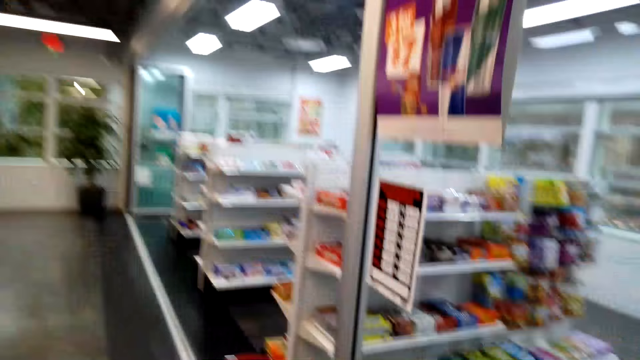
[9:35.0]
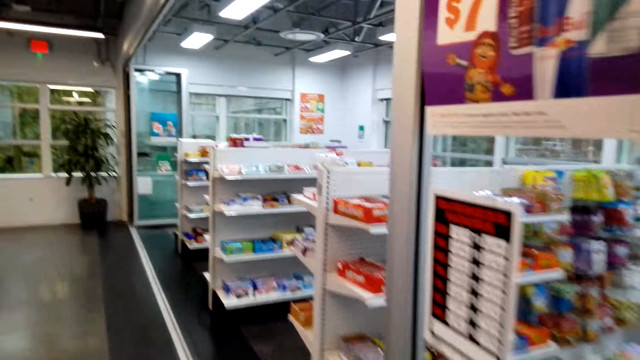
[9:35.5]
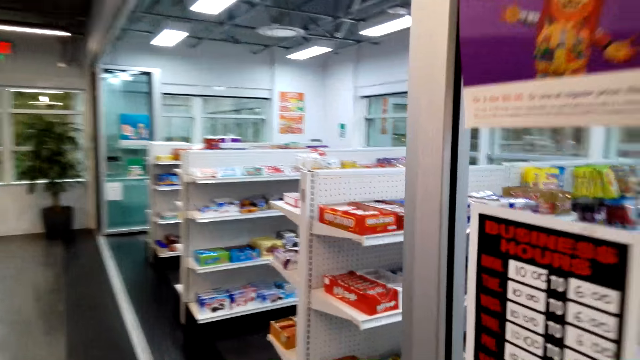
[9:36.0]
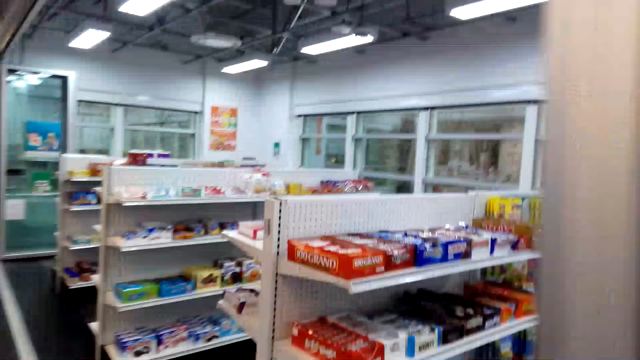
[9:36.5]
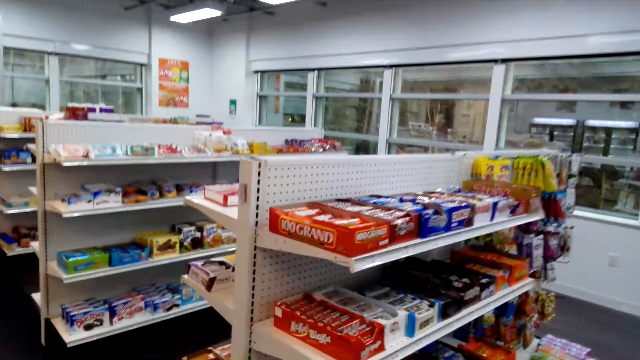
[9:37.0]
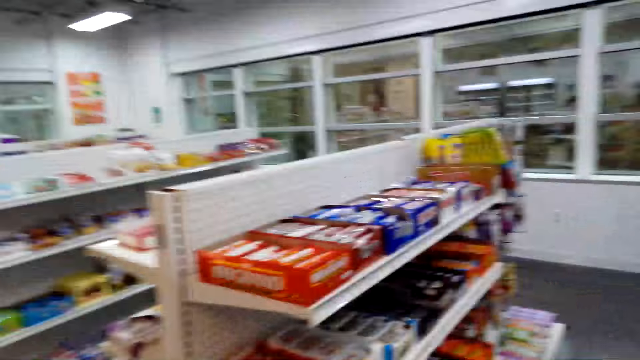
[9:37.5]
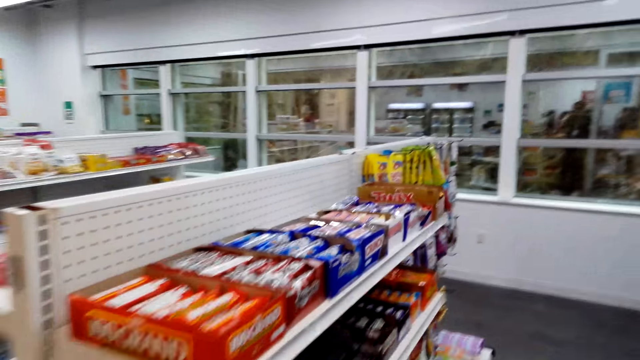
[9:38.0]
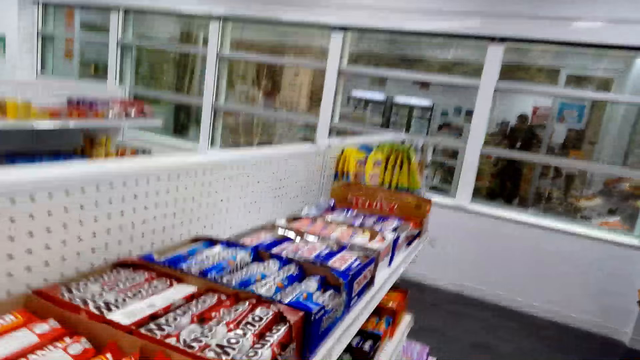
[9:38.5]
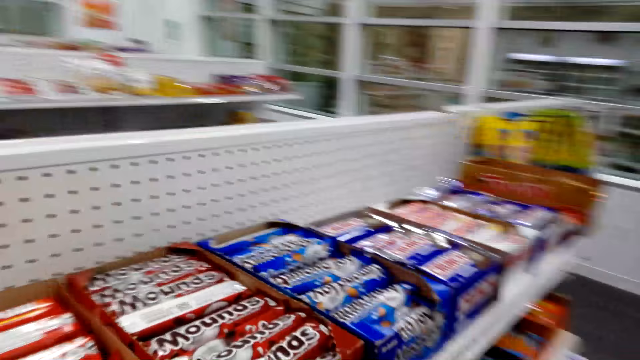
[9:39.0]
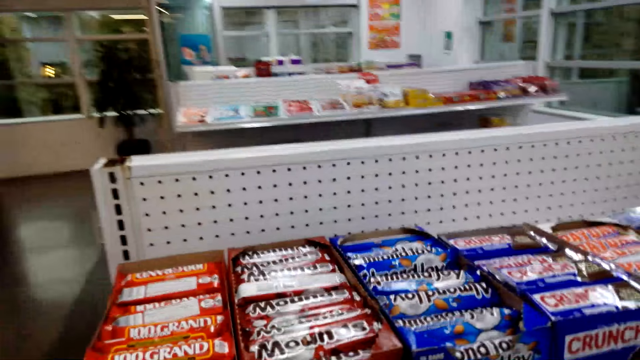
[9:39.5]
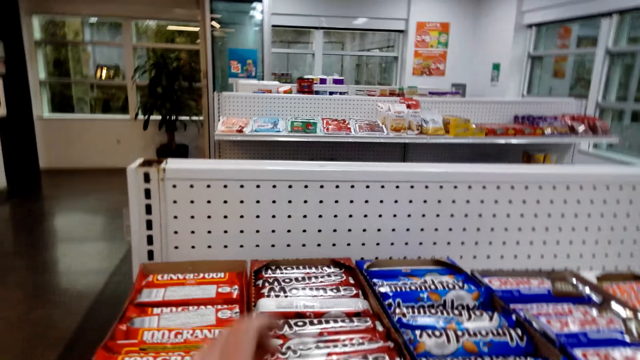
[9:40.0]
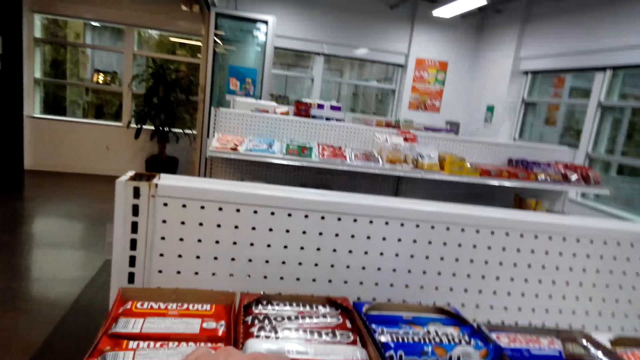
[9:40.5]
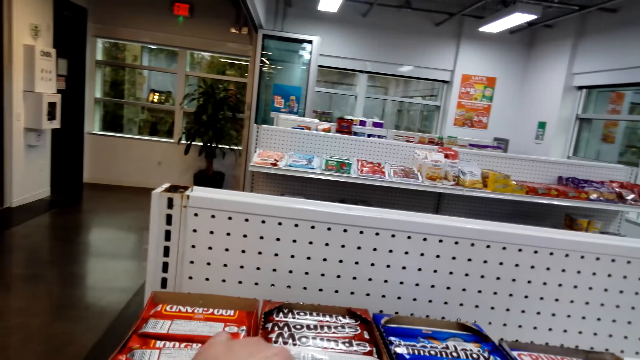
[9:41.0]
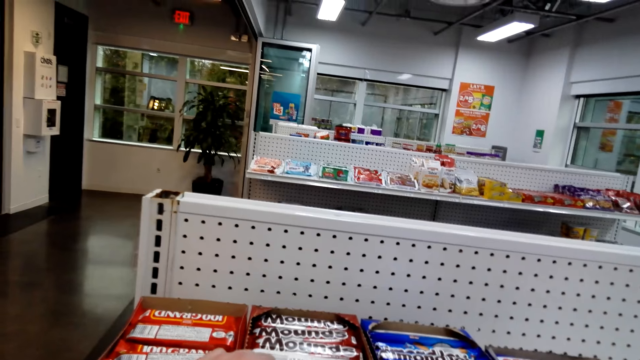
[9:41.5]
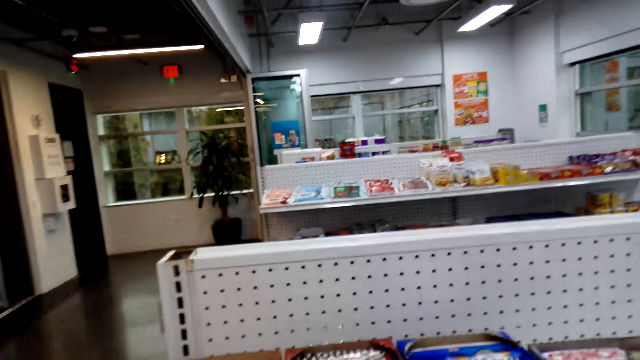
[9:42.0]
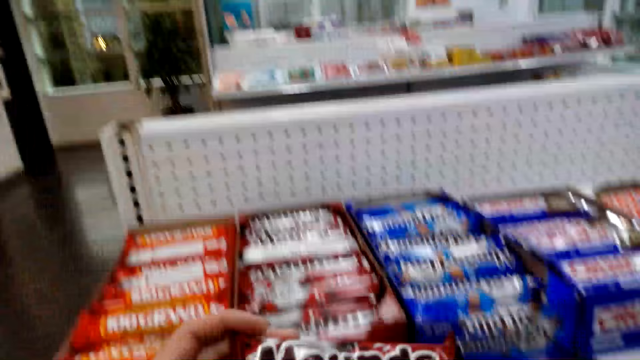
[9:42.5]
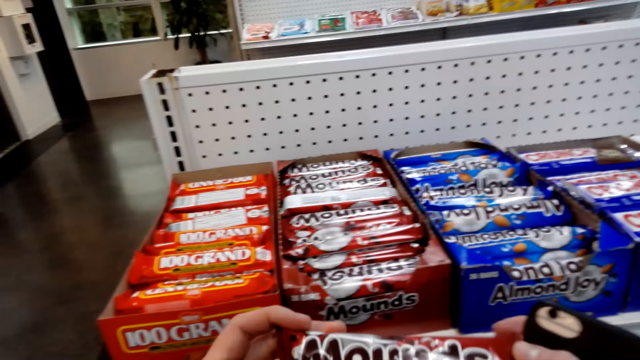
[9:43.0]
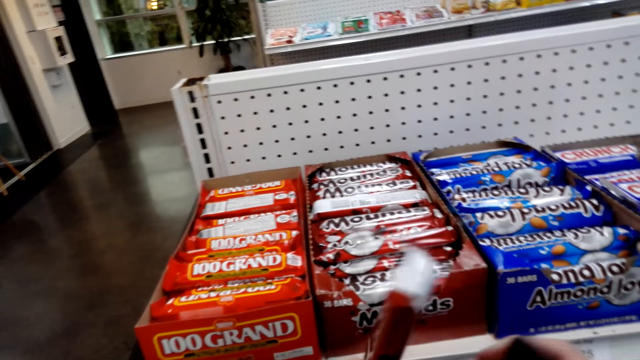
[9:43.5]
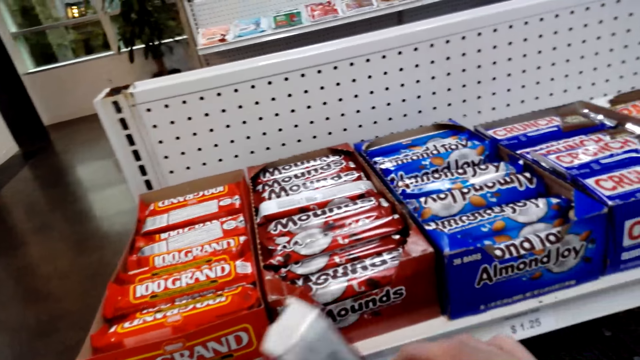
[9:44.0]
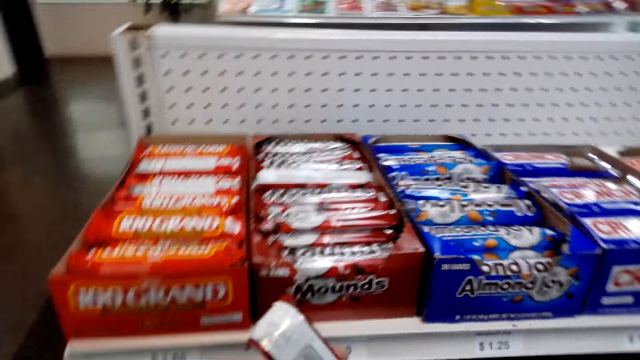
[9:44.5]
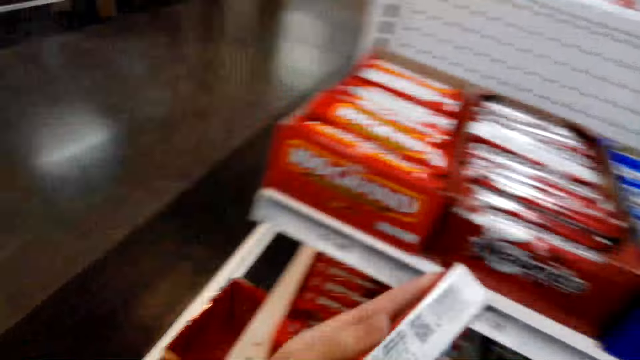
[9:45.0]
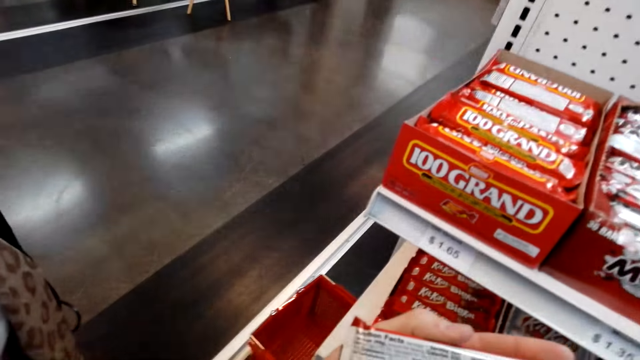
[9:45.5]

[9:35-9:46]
The camera wearer walks in a shop. They look in a shelf. They hold a chocolate.

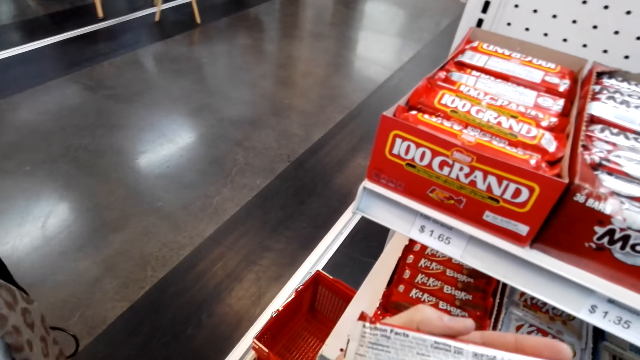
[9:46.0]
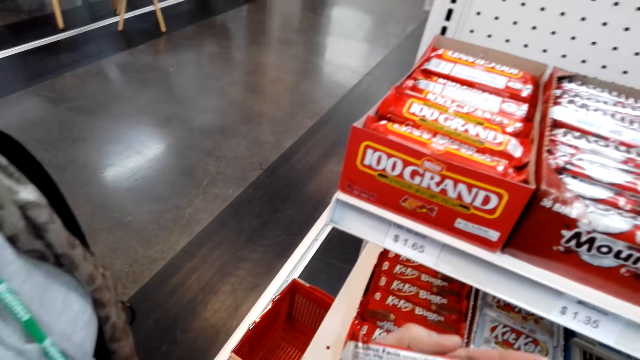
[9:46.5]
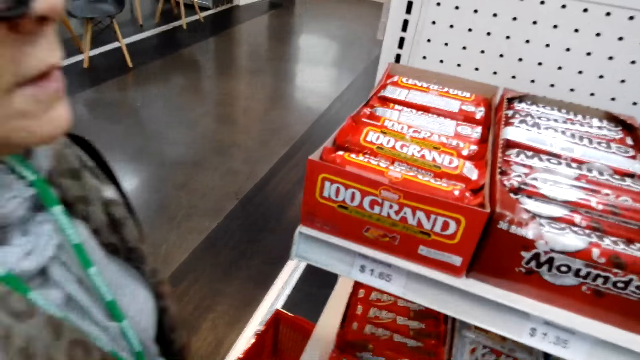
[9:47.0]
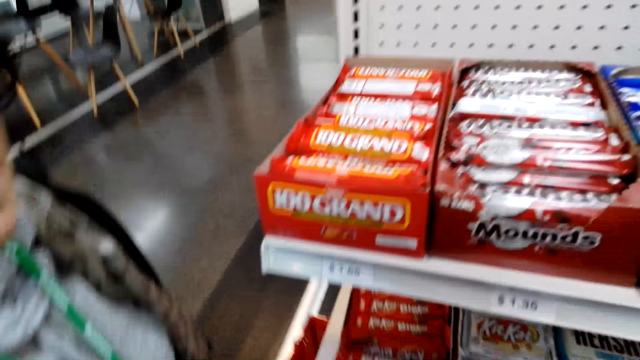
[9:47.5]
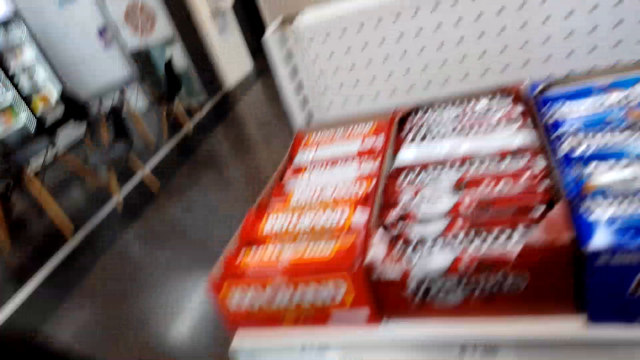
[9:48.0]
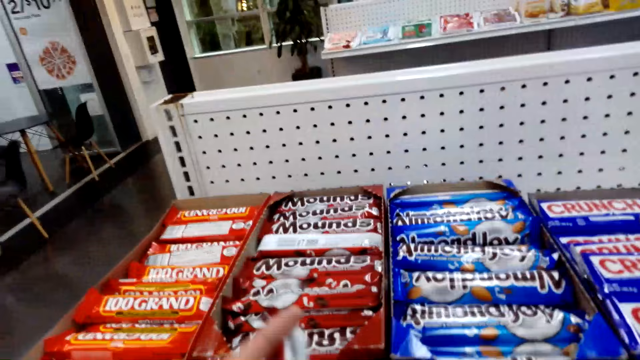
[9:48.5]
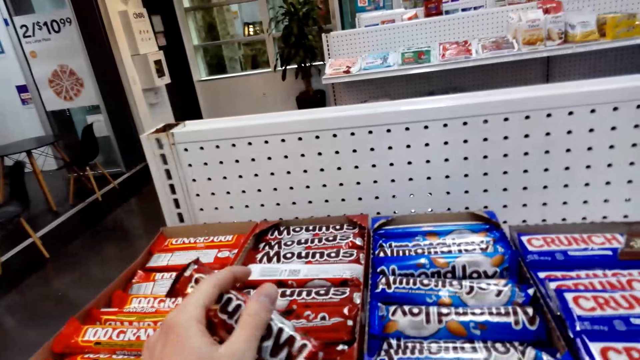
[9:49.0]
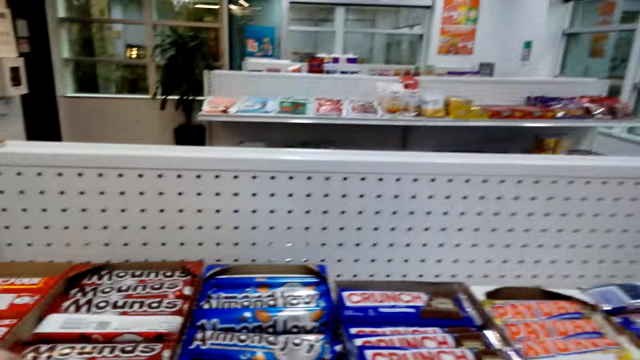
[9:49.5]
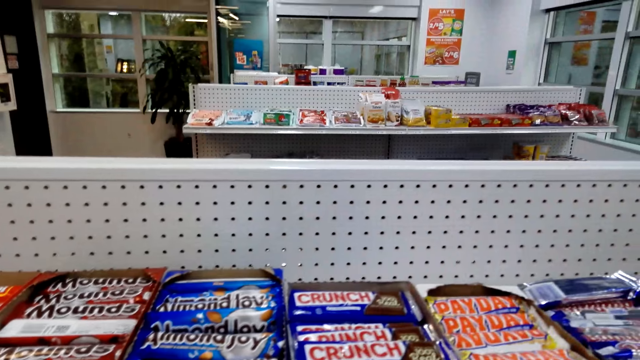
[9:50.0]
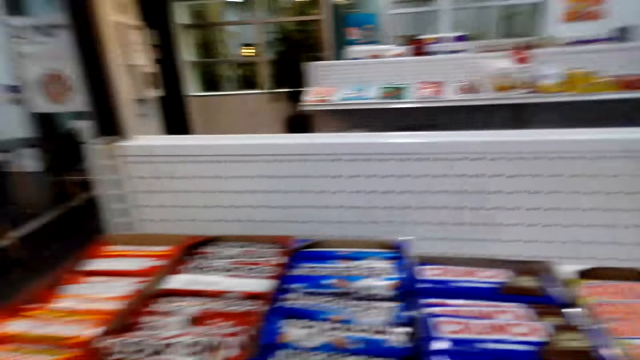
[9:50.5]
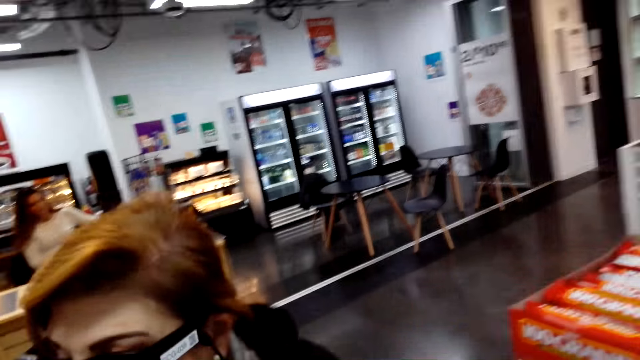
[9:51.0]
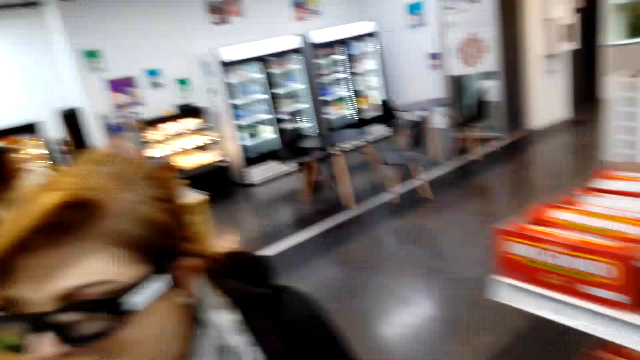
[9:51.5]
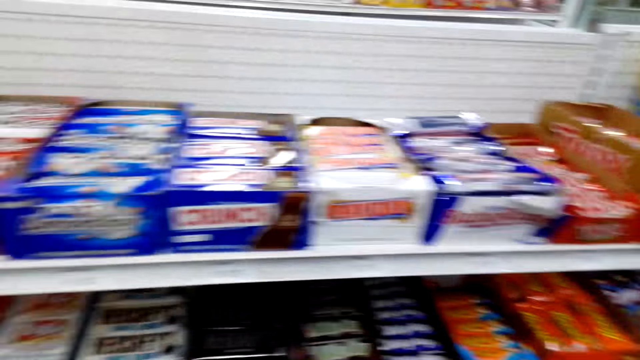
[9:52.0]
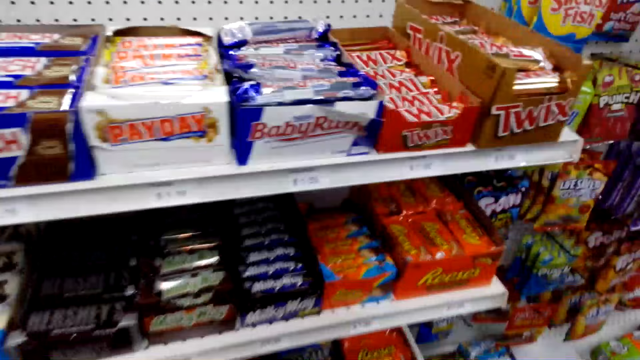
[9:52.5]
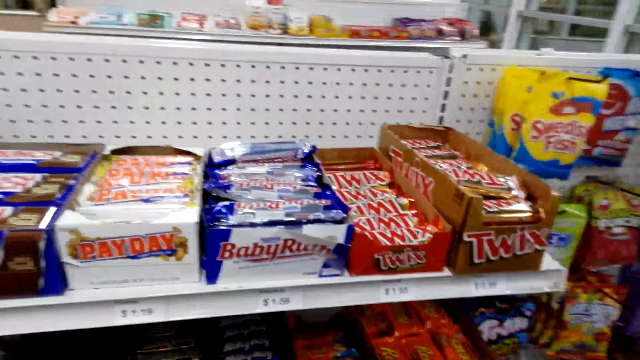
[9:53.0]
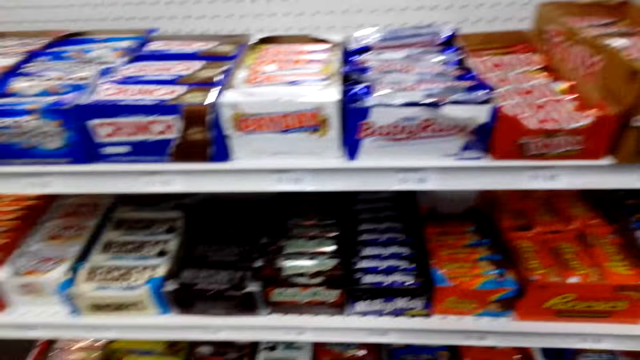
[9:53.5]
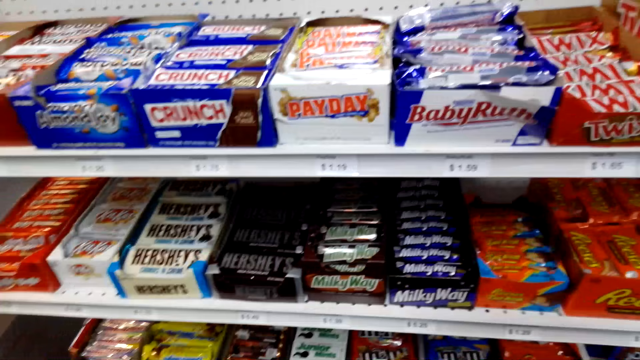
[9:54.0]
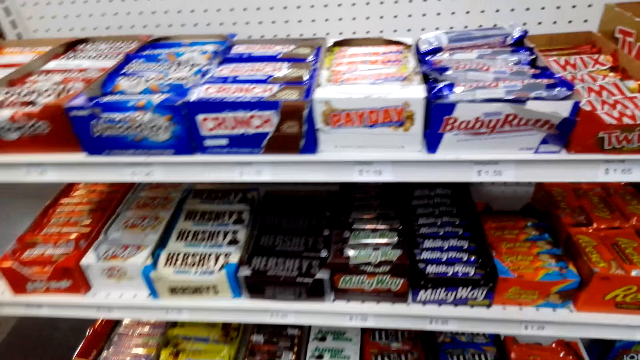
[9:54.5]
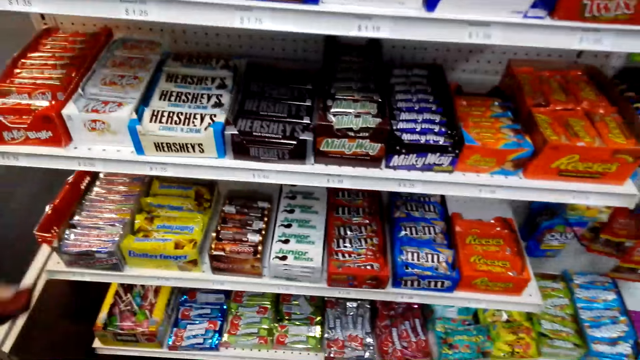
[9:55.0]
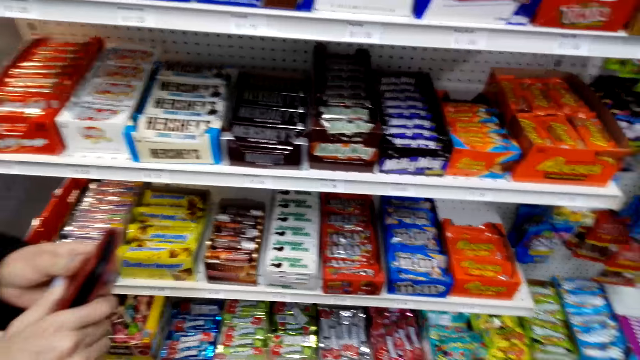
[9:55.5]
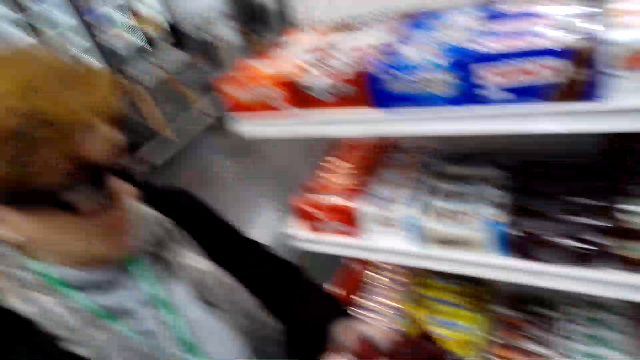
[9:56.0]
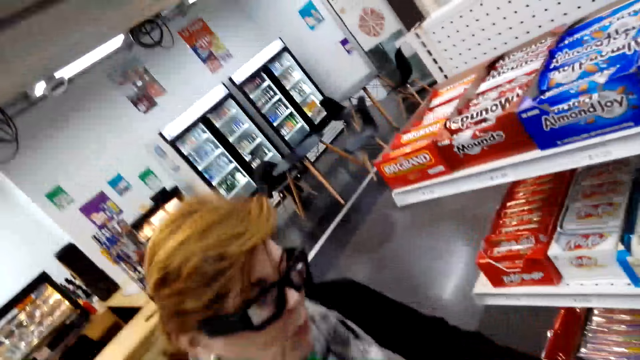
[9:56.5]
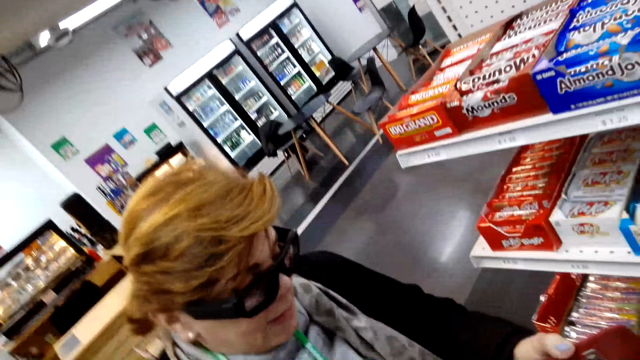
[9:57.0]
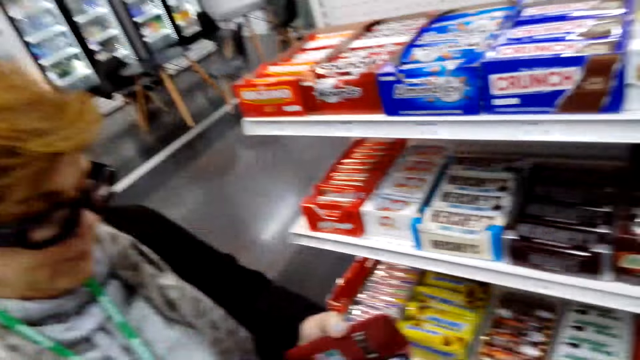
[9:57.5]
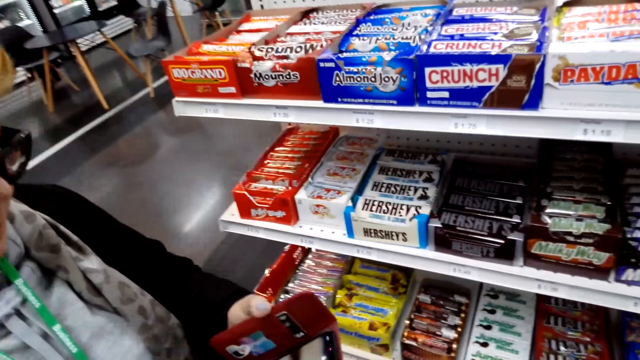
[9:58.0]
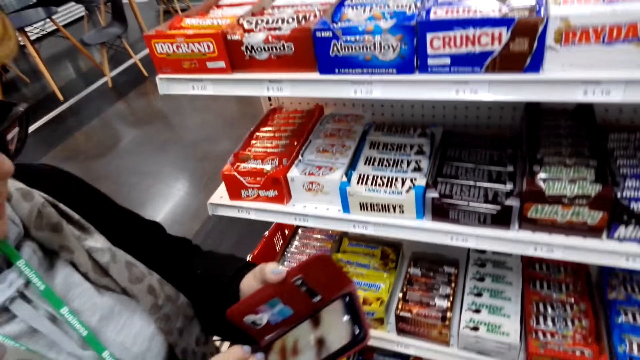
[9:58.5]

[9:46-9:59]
A woman stands close to the camera wearer. The camera wearer puts the candy back and looks around. The woman holds a chocolate. The woman looks at the phone.
